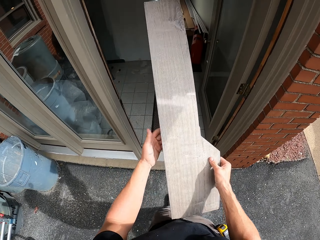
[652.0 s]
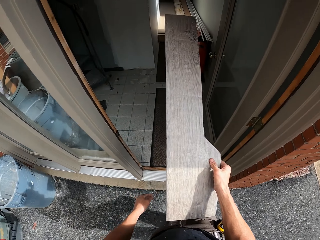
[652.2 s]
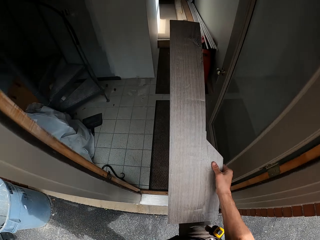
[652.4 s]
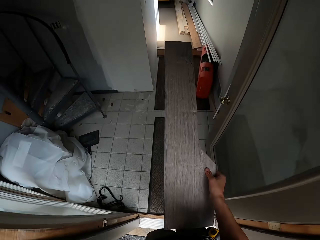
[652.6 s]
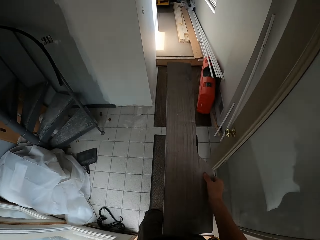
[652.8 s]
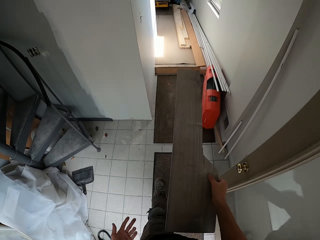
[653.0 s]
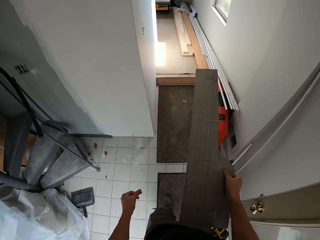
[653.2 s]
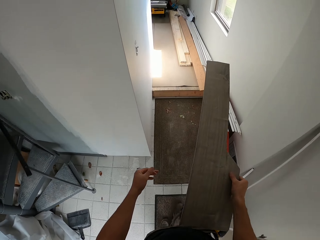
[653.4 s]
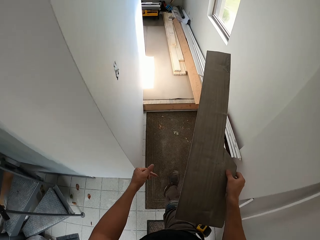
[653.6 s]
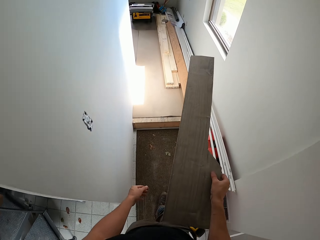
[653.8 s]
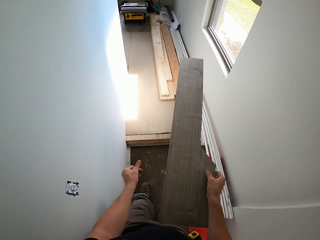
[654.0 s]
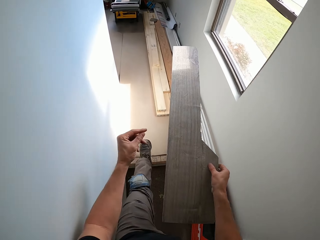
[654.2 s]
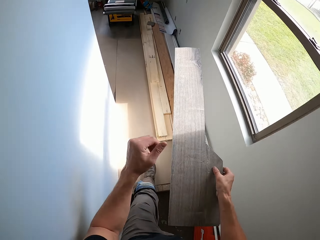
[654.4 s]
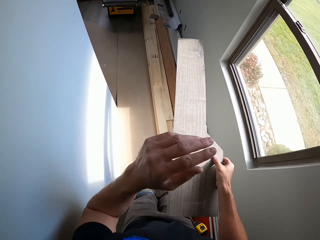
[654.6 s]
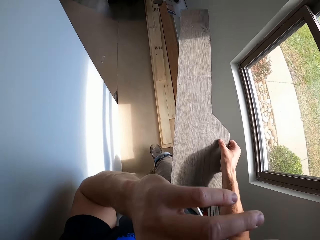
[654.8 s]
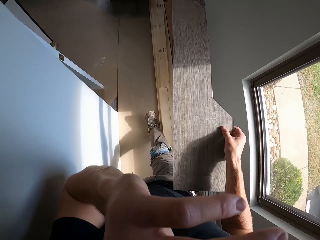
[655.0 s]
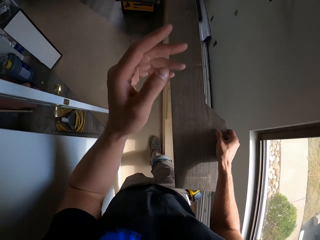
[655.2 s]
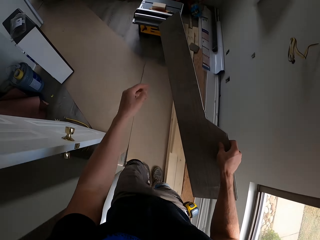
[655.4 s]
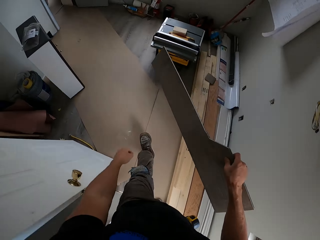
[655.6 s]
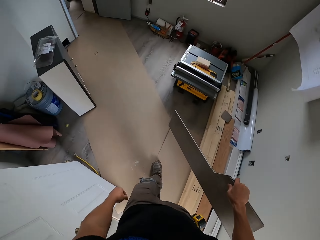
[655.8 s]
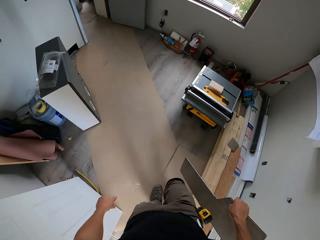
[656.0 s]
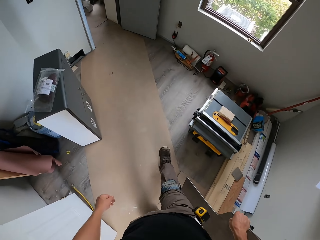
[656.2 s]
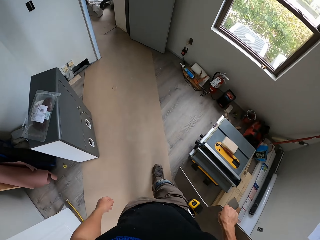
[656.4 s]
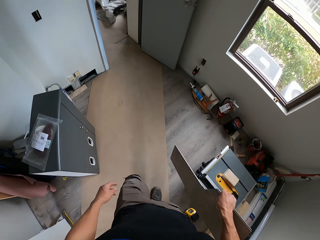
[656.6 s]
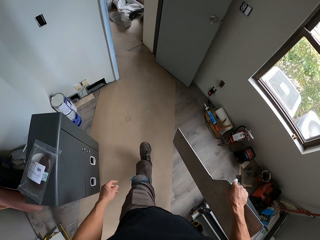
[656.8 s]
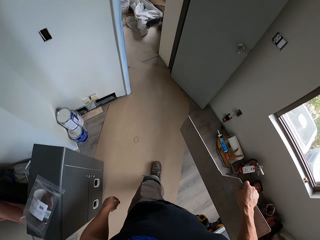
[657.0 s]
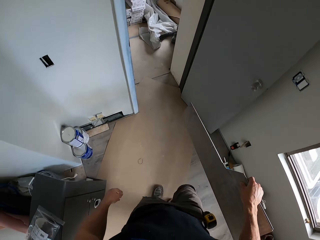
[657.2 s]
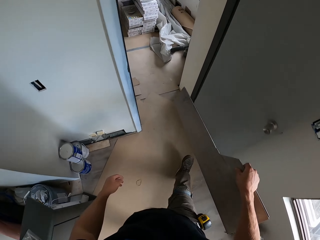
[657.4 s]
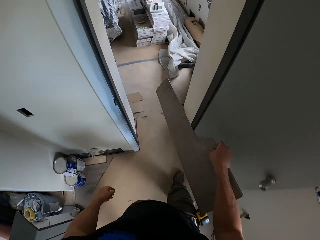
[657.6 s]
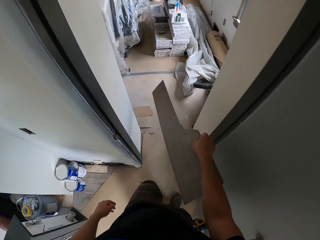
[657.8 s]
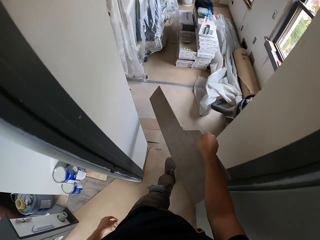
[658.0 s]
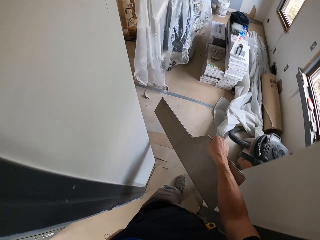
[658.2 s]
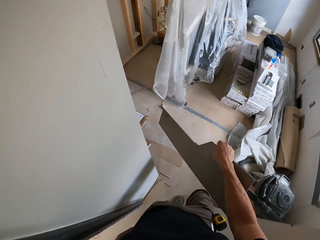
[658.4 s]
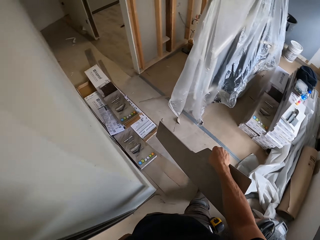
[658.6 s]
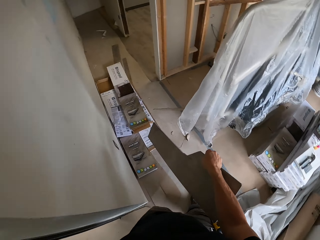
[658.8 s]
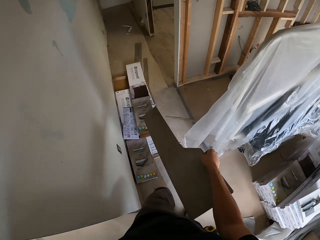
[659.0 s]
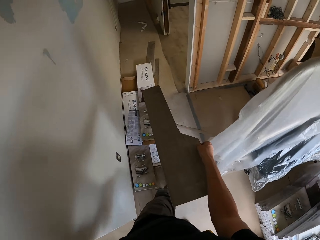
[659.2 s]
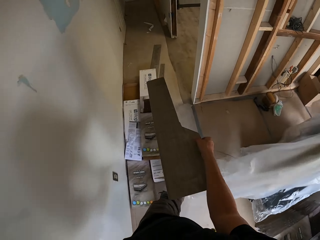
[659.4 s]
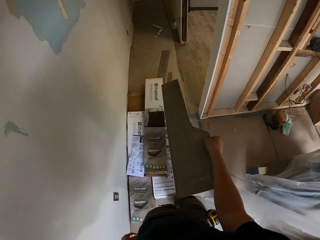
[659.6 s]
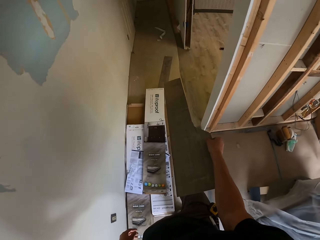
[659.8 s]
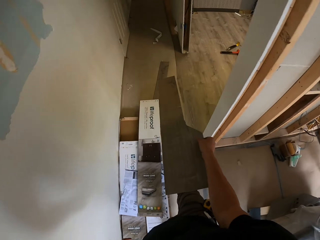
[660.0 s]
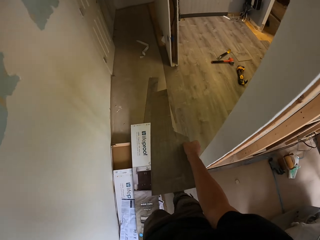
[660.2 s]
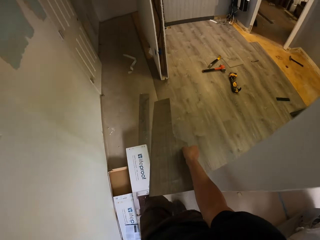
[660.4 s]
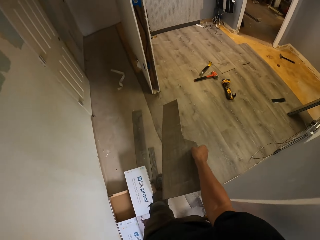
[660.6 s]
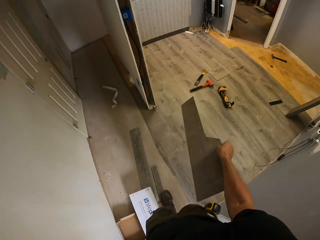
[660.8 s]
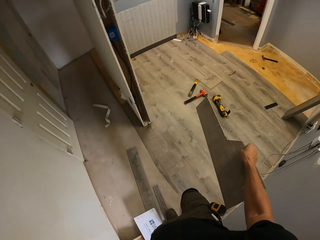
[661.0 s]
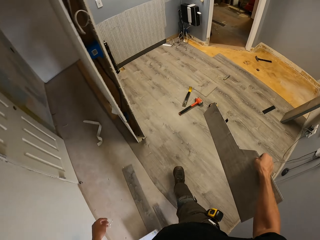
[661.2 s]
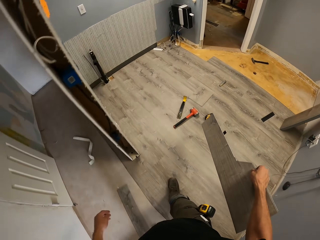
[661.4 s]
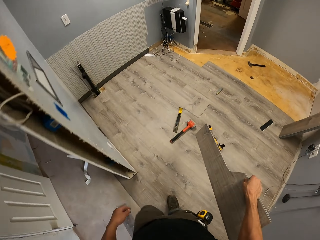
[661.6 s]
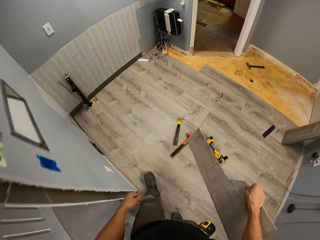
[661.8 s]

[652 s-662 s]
The camera wearer enters the house. They walk inside the house.

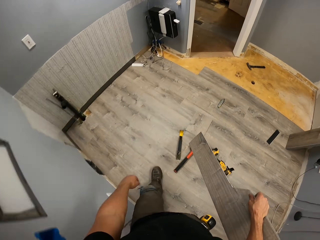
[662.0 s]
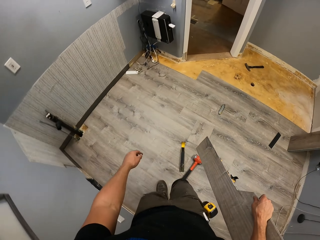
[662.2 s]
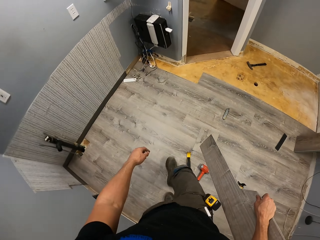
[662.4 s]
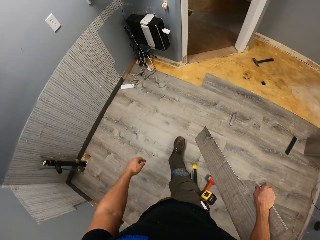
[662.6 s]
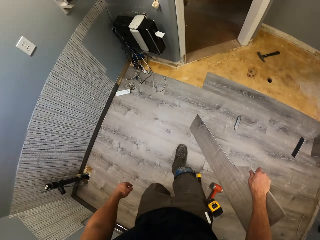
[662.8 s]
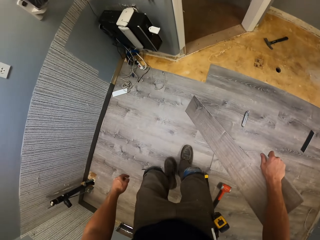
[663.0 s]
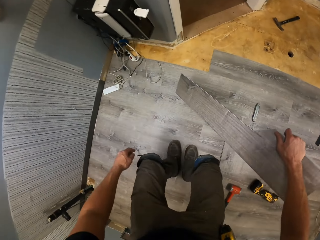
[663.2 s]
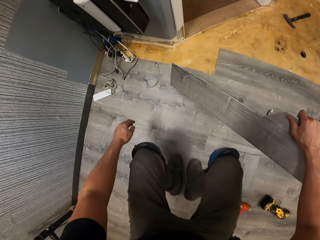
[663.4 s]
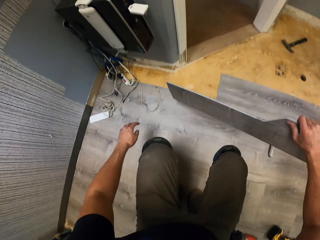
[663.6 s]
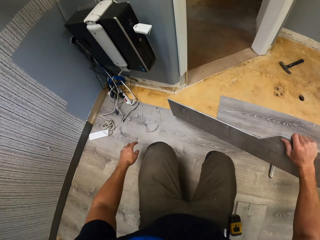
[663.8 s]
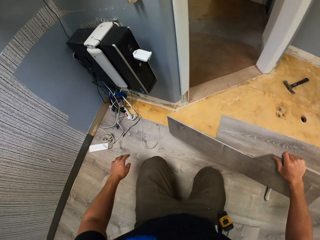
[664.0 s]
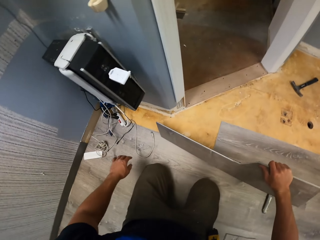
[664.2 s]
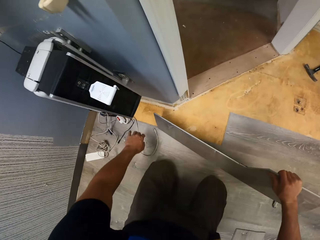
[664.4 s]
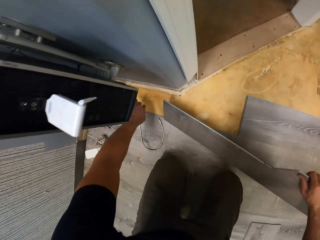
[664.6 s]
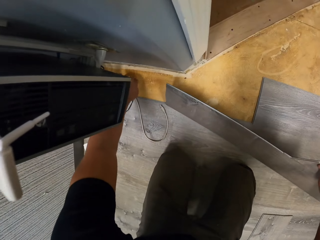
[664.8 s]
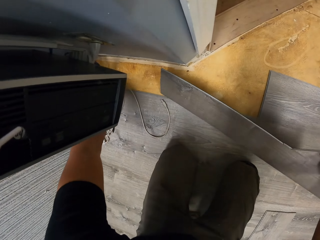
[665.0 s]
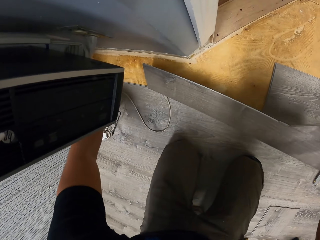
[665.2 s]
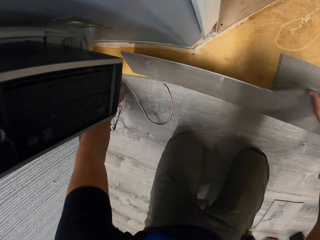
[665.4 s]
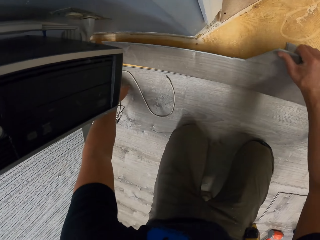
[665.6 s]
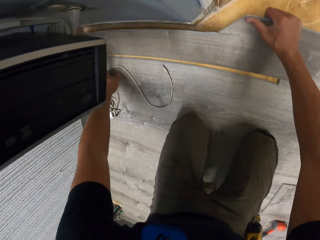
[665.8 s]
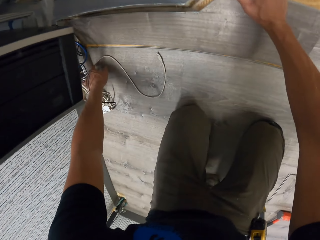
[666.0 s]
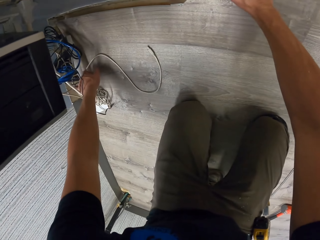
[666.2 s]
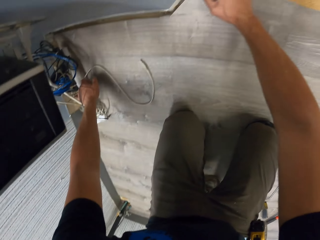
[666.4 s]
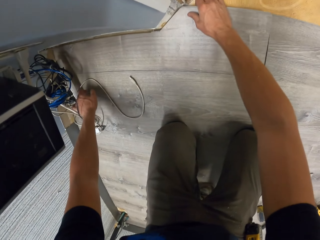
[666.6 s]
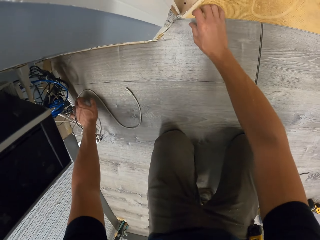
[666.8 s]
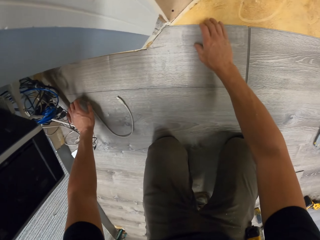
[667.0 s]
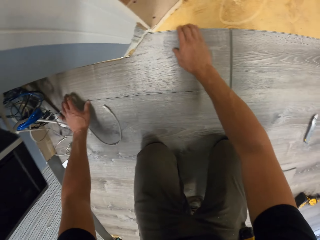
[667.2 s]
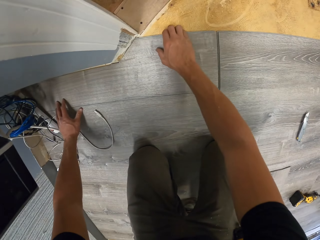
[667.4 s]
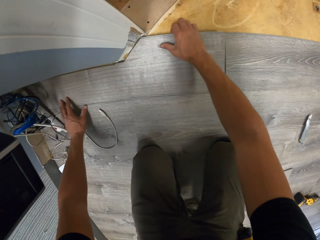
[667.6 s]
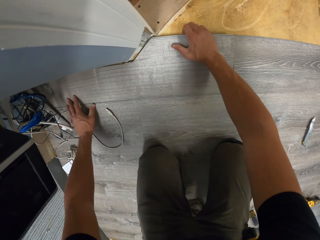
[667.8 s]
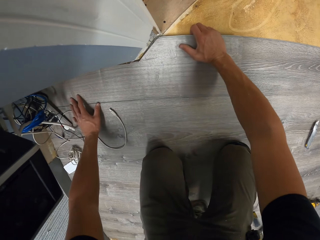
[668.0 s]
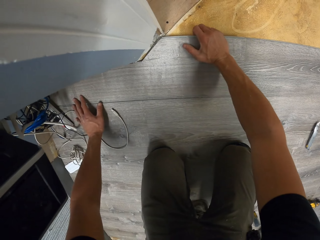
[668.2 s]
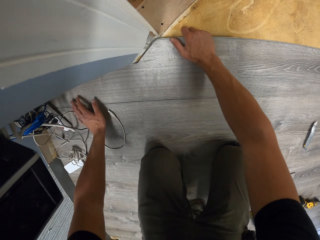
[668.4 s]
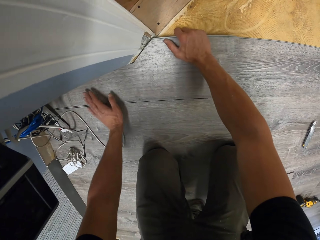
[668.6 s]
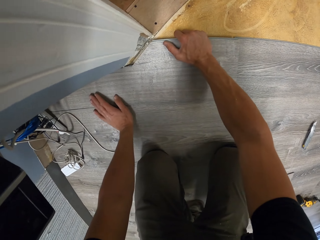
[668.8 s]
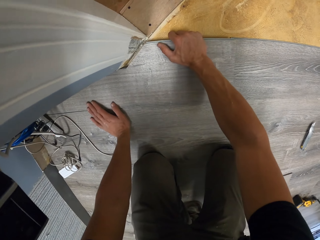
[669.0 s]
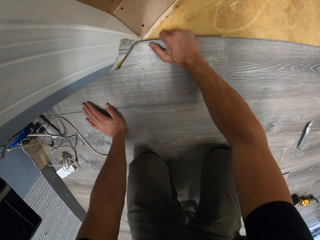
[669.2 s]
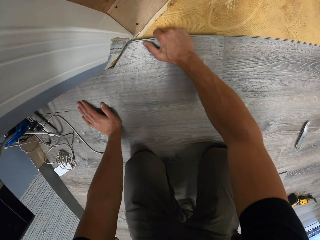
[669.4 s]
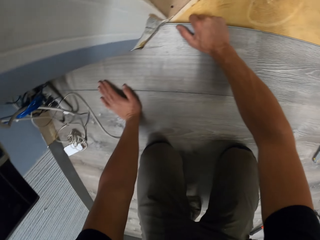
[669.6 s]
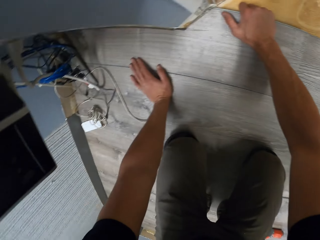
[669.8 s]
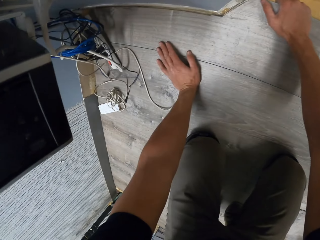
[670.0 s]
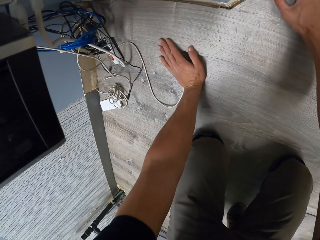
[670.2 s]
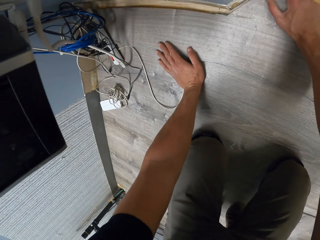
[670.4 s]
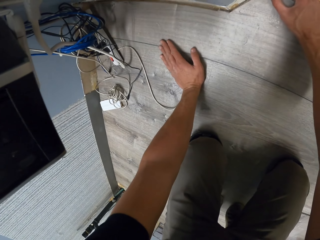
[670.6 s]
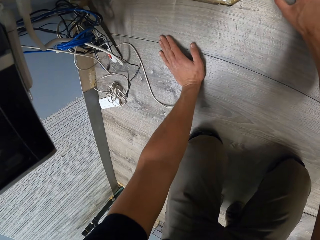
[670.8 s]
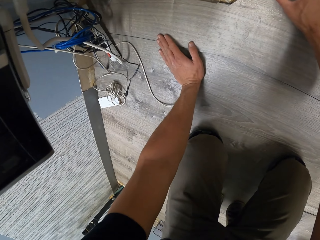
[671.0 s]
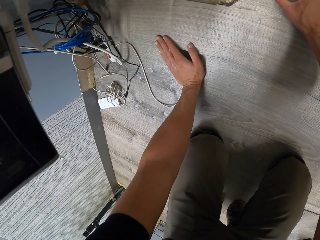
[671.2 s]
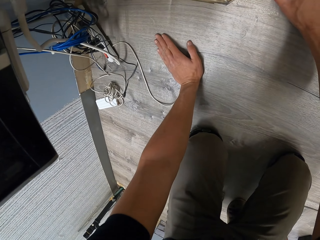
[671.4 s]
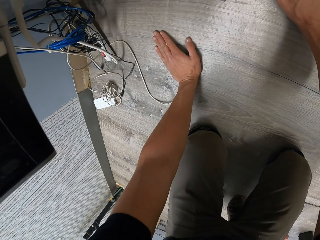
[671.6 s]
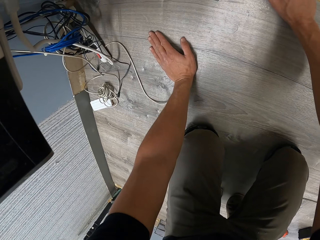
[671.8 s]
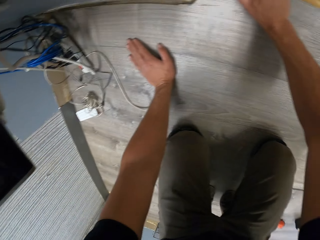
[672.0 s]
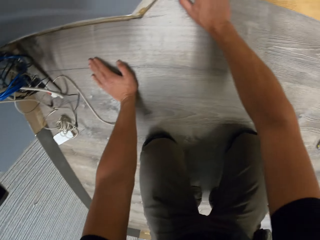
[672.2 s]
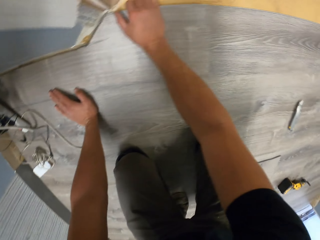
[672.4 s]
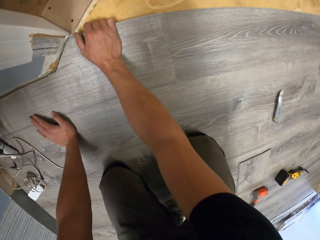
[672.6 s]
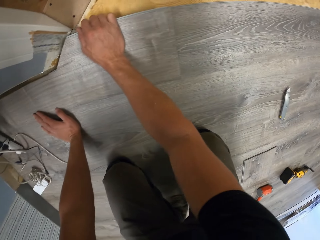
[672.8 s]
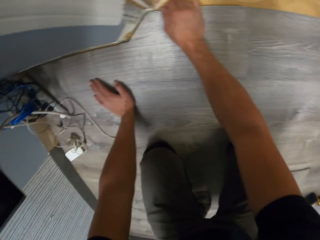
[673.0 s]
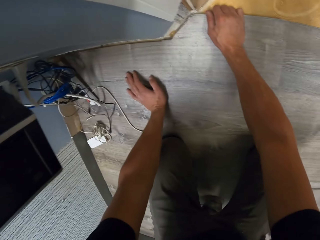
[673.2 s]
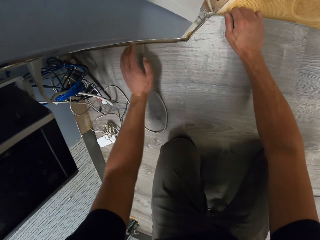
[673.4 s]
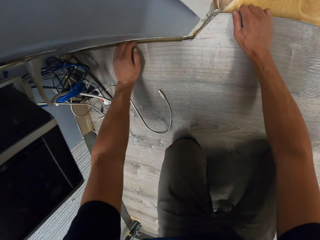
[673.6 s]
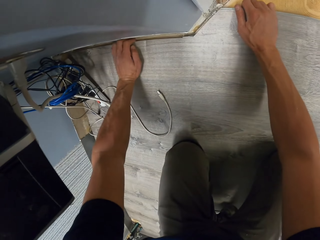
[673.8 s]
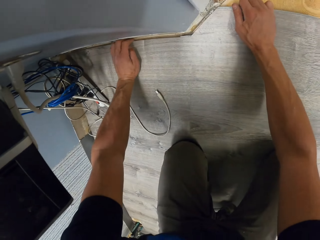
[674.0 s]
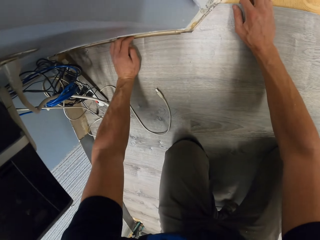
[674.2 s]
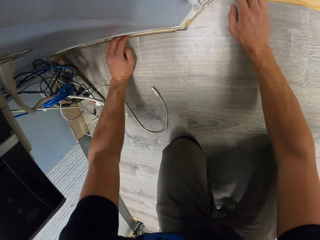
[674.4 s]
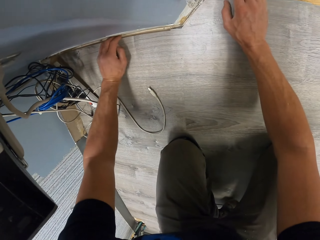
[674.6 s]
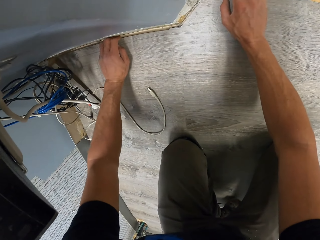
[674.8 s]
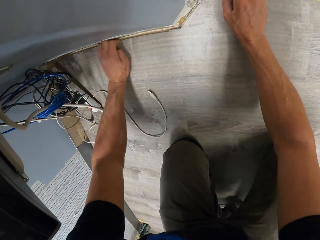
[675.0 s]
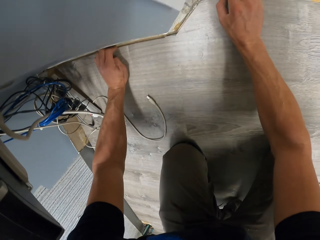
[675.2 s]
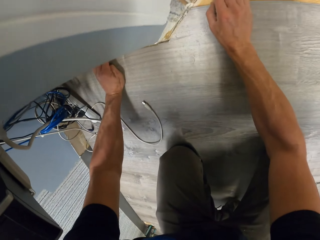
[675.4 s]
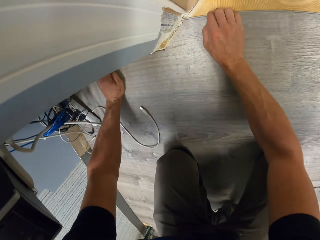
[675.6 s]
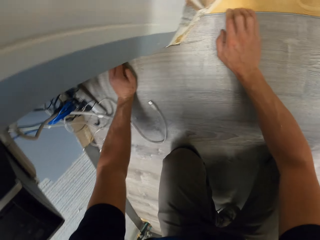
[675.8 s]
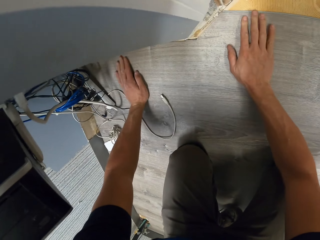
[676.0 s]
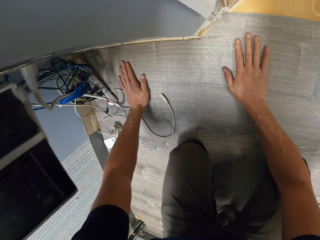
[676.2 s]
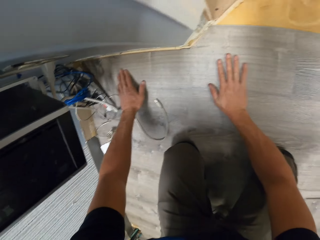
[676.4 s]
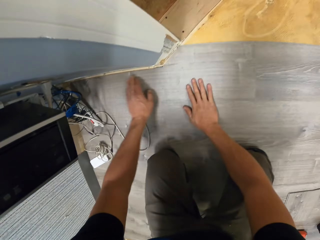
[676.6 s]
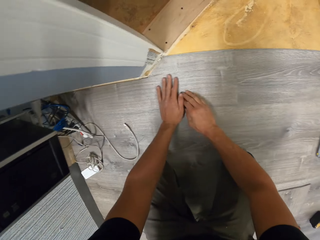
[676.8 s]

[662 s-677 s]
The camera wearer puts the wood down. They fix the wood on the floor.
